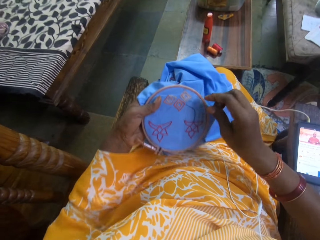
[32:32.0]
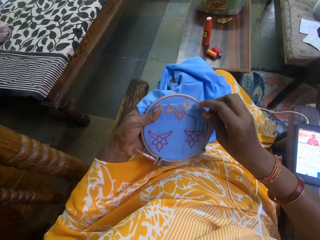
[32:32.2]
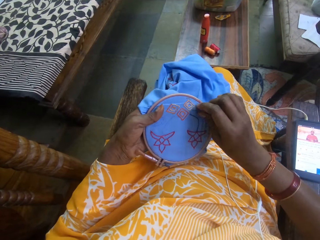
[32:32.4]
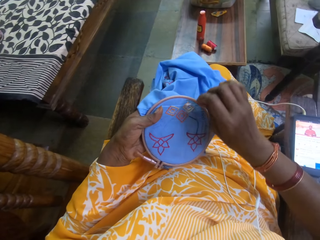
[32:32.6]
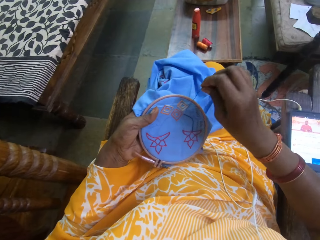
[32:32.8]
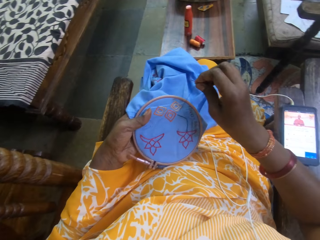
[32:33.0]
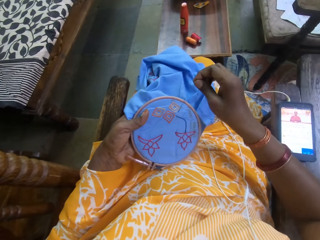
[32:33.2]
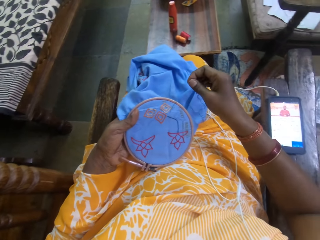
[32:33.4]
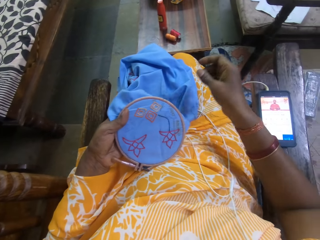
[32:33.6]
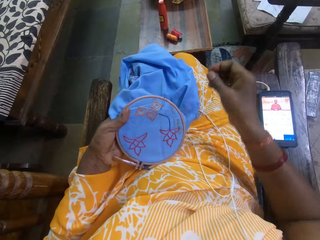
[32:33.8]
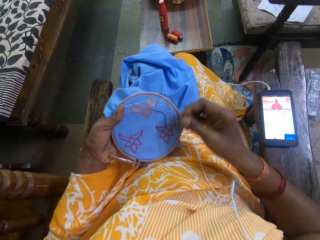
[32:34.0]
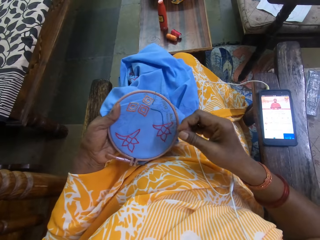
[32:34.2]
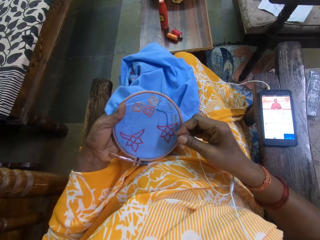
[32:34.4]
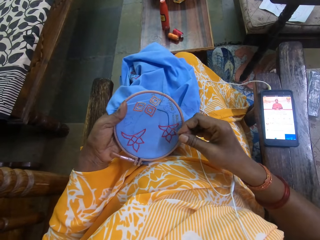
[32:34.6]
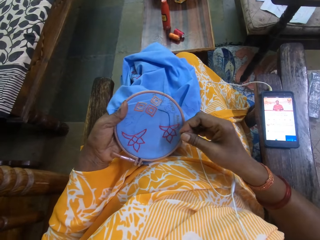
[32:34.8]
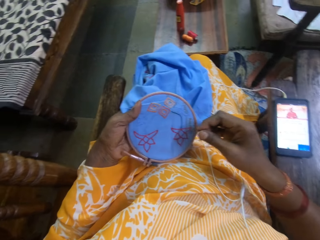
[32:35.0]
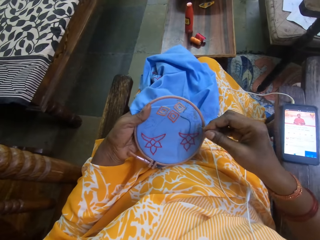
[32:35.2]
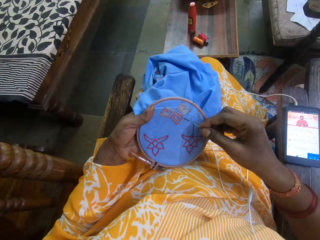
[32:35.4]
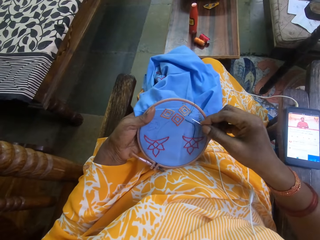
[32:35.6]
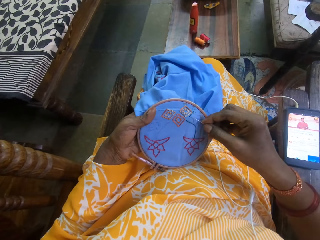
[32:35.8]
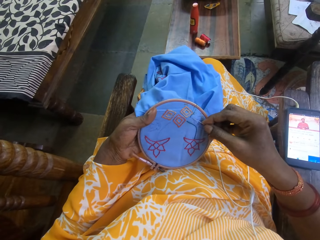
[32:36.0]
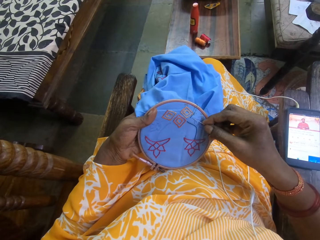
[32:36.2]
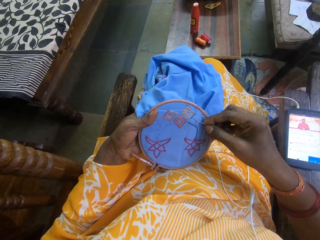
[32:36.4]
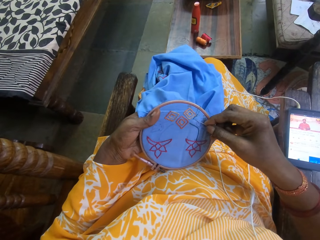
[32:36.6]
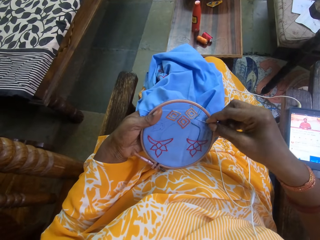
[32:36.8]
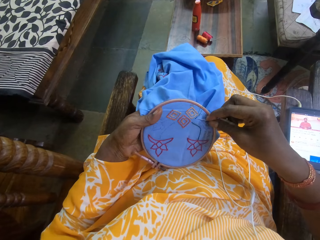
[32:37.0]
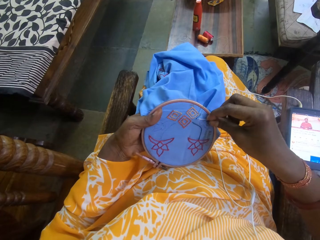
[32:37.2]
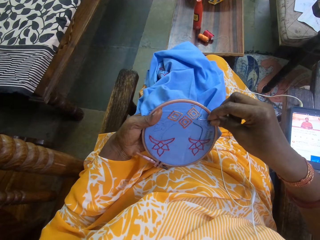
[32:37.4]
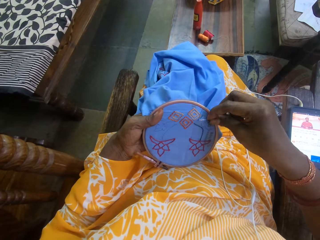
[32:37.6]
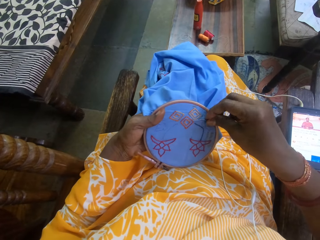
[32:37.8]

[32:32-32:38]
The camera wearer stitches the fabric in her left hand with the needle and the thread in her right hand.

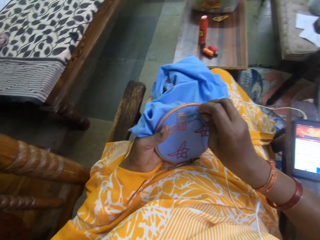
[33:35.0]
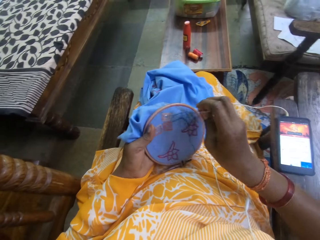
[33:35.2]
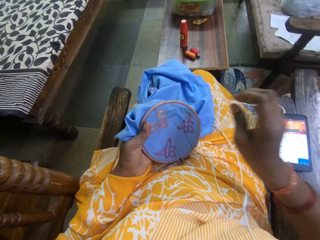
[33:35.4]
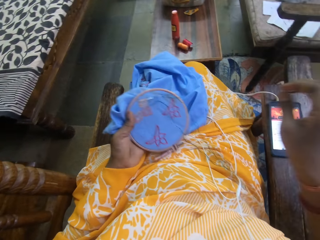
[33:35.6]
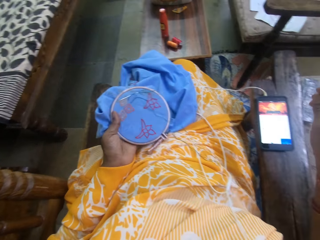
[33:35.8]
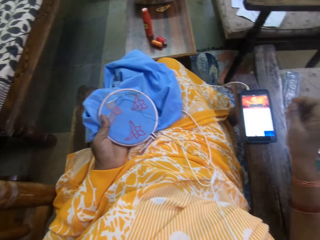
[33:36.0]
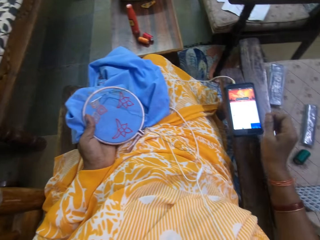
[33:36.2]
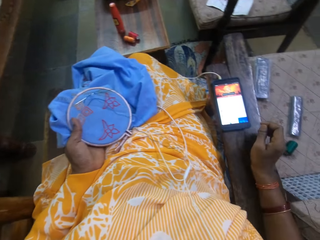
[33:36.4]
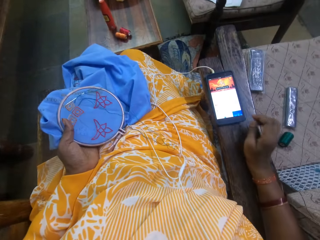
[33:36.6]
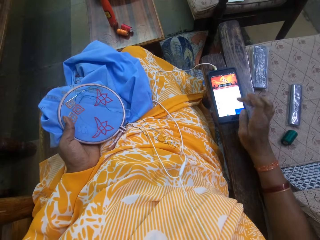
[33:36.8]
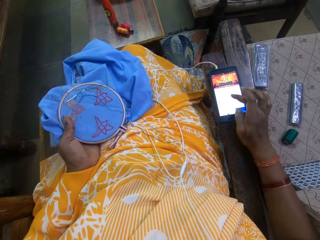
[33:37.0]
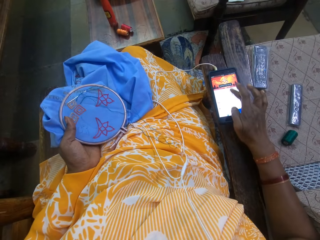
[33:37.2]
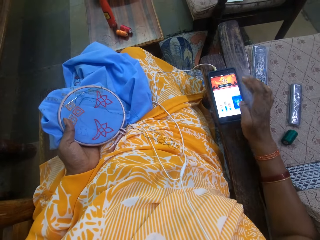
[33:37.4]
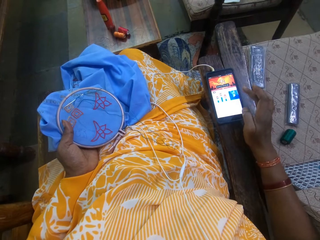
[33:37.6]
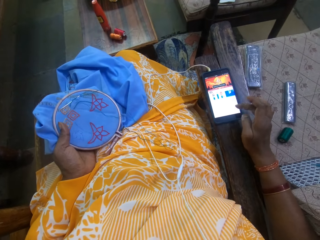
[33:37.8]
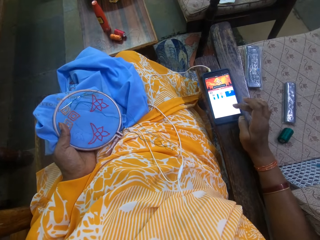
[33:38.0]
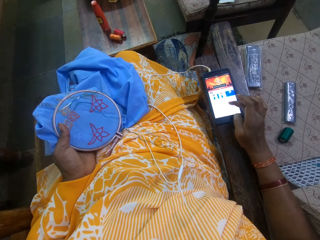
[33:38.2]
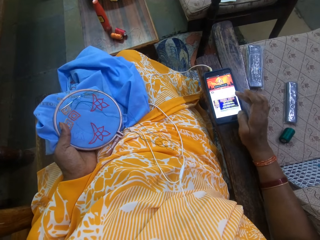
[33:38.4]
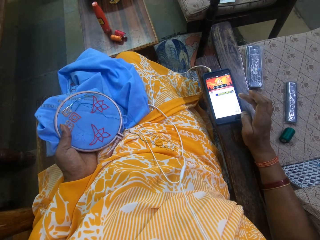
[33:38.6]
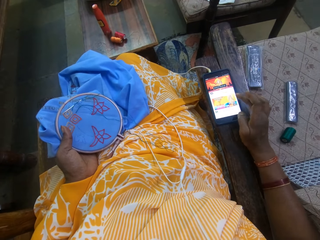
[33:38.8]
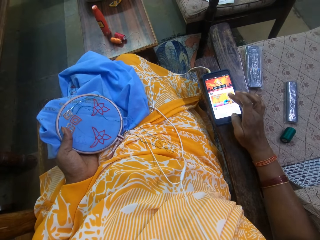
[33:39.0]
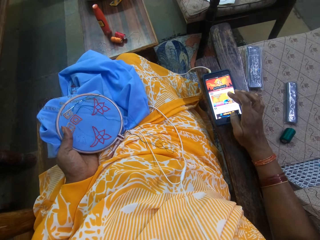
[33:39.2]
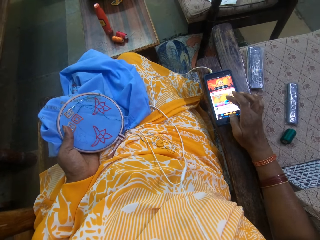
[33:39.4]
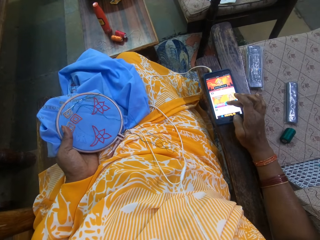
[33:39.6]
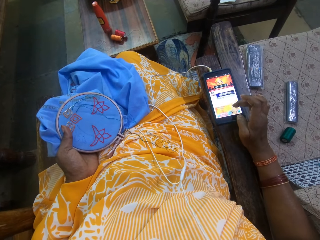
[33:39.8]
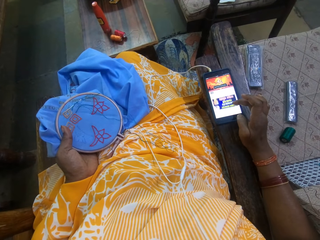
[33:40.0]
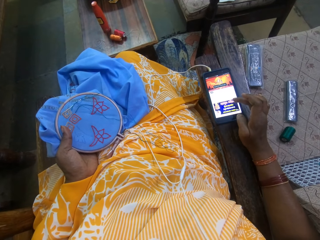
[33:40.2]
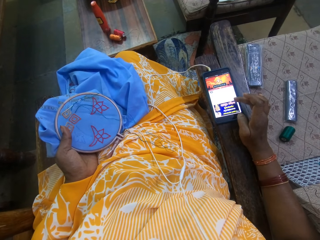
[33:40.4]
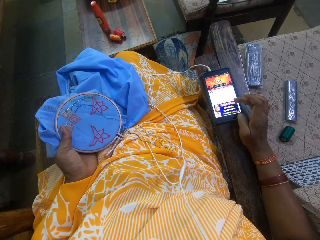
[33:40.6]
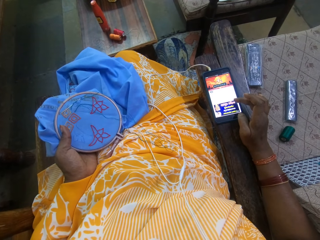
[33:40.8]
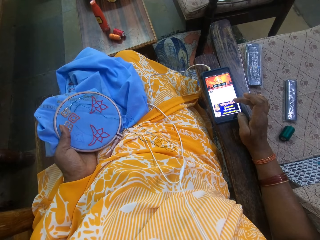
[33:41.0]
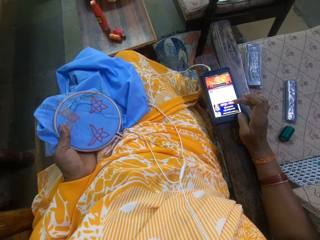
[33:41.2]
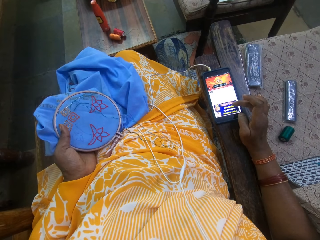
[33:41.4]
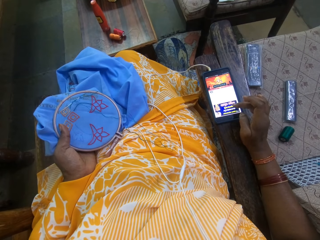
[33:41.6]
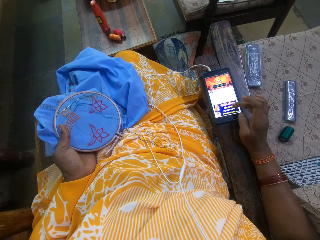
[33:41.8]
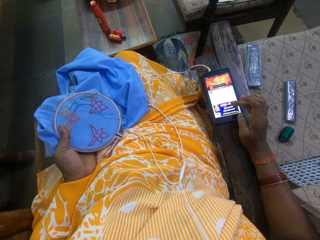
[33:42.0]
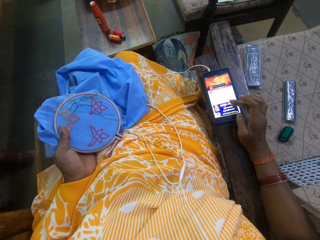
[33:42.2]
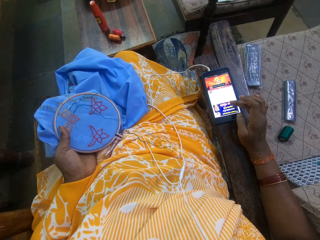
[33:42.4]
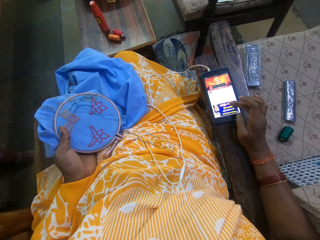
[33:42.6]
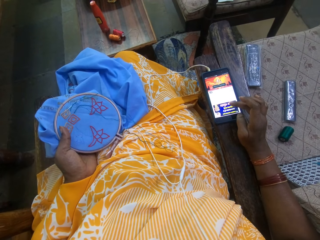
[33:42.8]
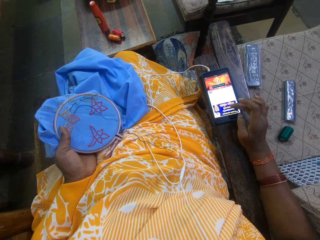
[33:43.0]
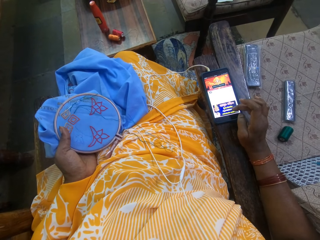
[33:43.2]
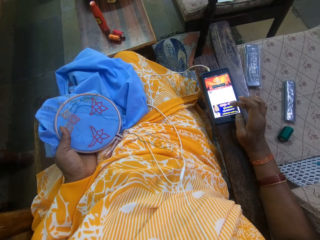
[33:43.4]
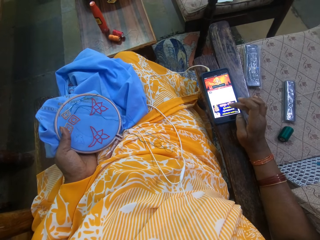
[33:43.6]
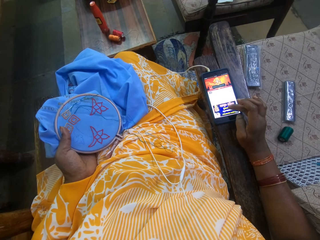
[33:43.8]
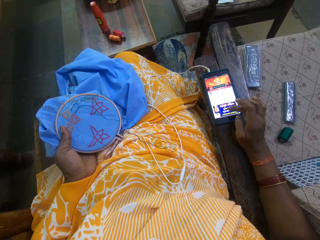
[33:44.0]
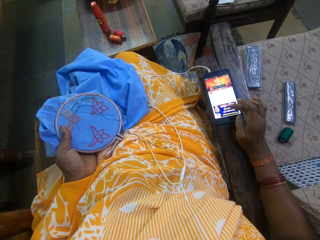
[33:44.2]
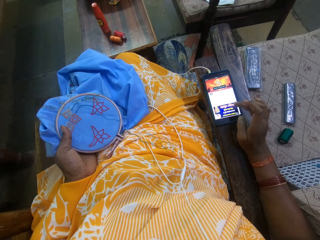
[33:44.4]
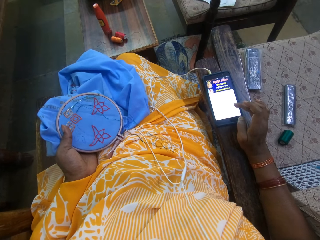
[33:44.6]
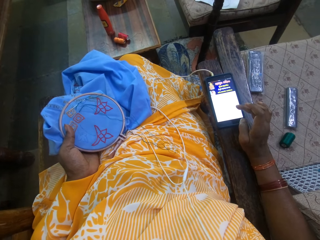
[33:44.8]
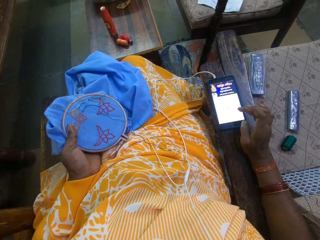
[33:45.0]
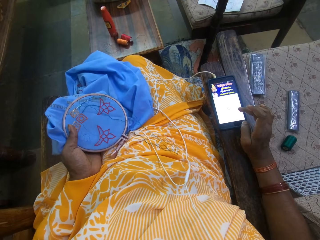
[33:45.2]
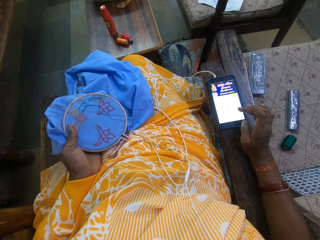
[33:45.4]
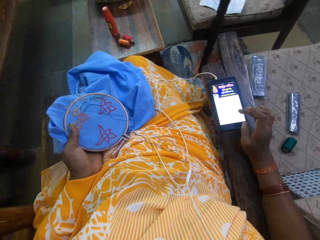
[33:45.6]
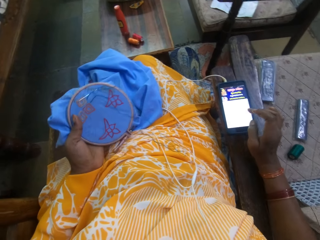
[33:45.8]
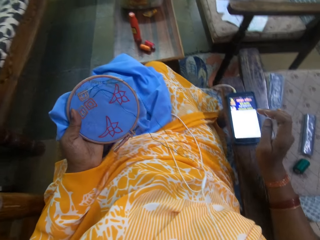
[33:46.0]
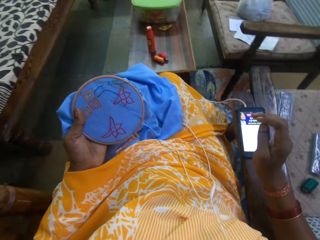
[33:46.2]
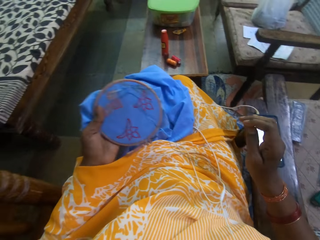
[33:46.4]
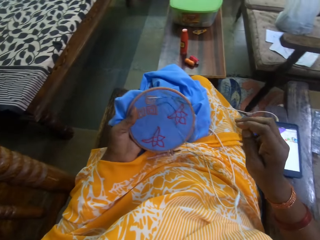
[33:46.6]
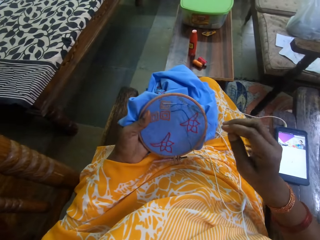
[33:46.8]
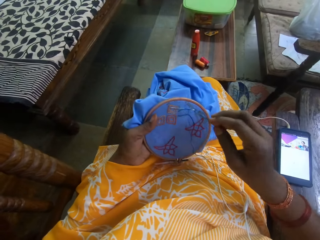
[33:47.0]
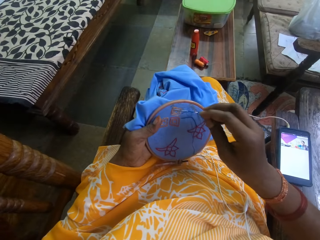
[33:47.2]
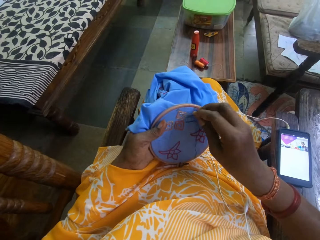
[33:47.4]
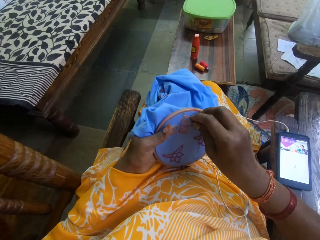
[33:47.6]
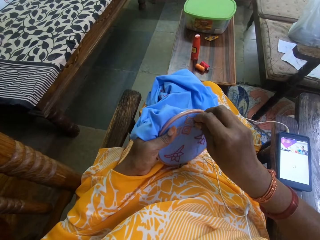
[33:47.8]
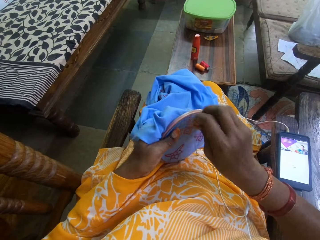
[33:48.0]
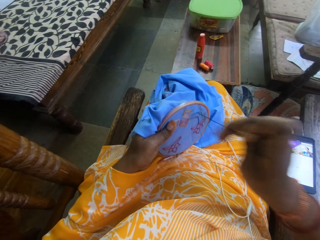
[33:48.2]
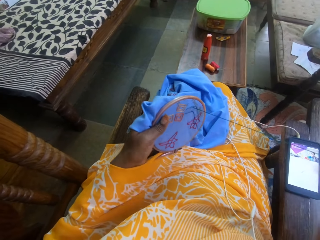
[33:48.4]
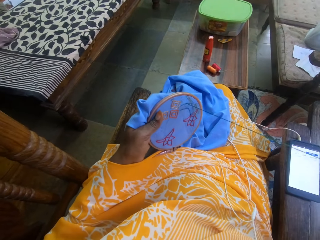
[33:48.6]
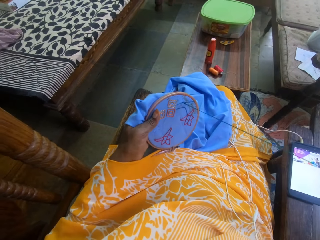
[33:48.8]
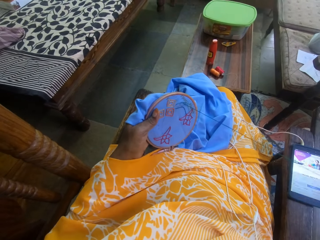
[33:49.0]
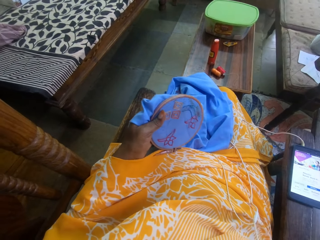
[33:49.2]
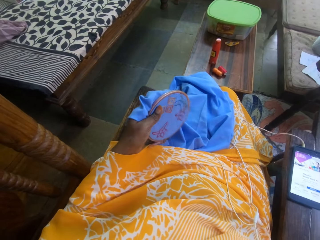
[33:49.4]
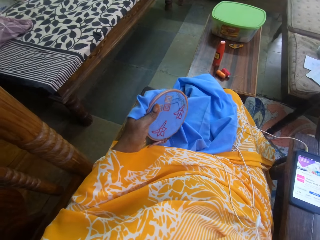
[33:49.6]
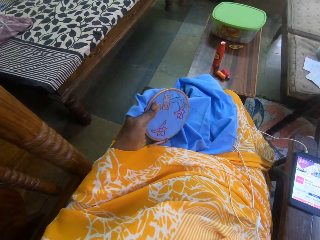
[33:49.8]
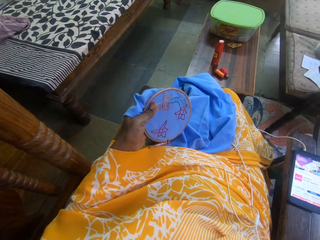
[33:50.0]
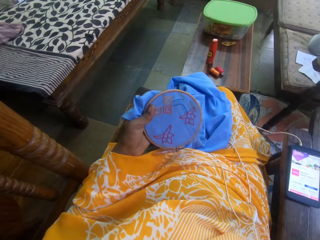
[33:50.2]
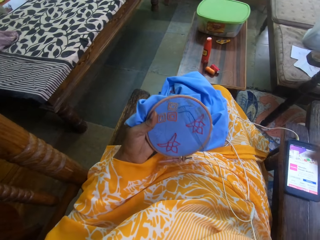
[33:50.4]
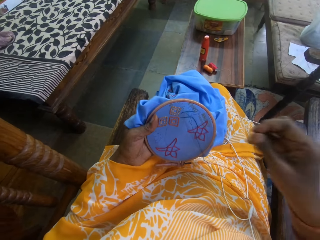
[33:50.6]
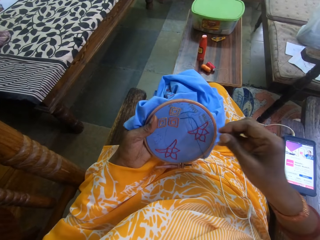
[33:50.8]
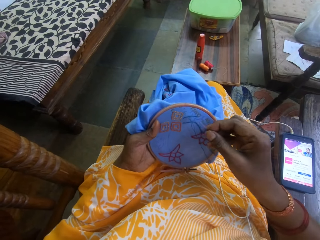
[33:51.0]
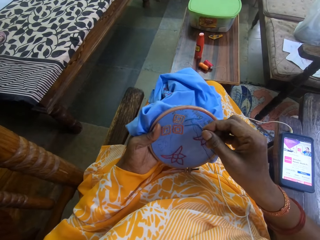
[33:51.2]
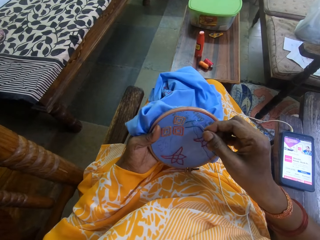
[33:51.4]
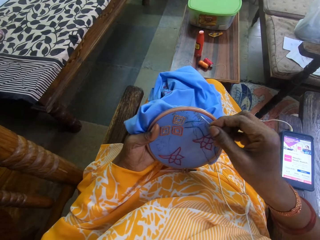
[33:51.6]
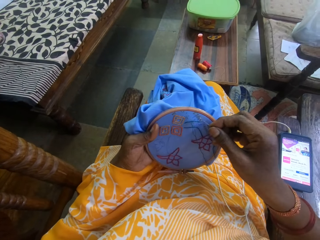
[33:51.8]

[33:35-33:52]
The camera wearer operates the phone on the chair with her right hand. She stitches the fabric in her left hand with the needle and the thread in her right hand.
